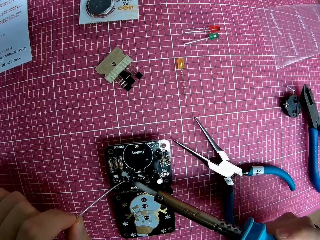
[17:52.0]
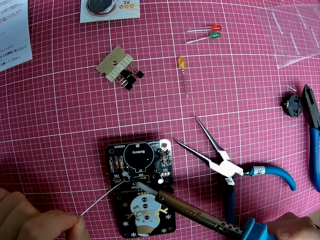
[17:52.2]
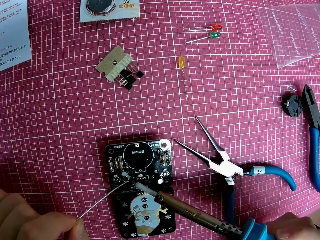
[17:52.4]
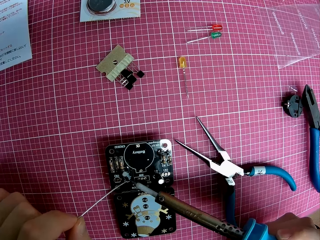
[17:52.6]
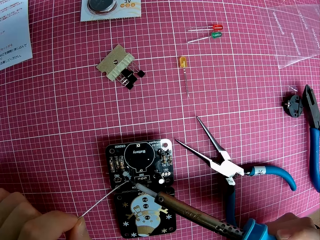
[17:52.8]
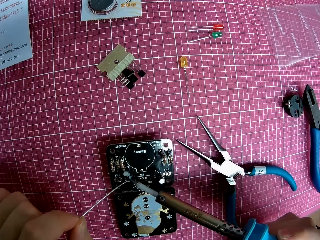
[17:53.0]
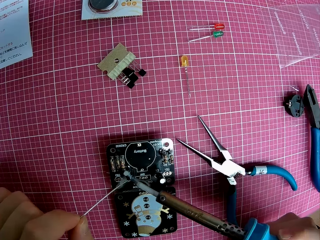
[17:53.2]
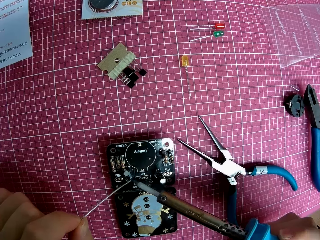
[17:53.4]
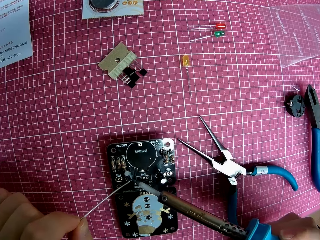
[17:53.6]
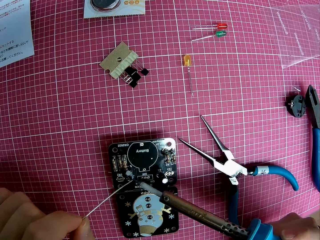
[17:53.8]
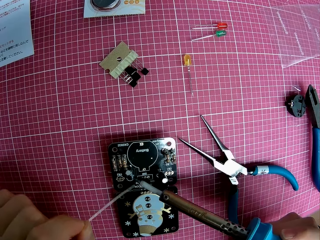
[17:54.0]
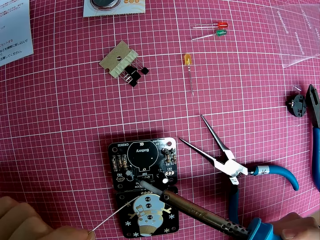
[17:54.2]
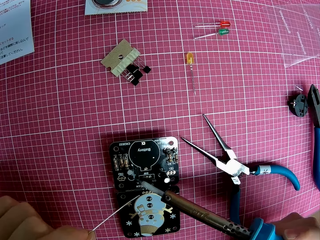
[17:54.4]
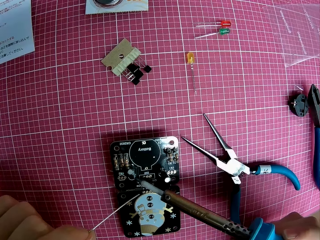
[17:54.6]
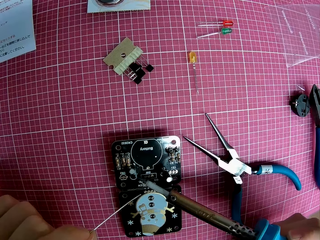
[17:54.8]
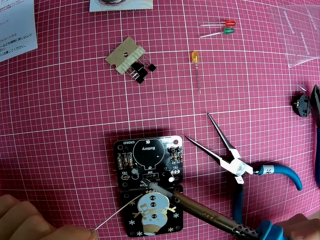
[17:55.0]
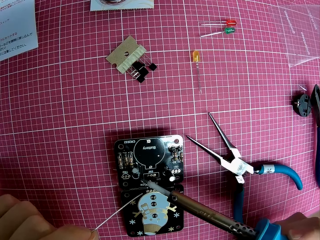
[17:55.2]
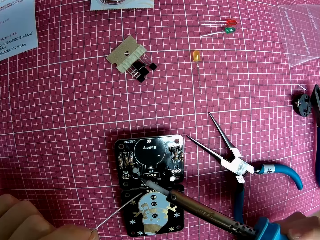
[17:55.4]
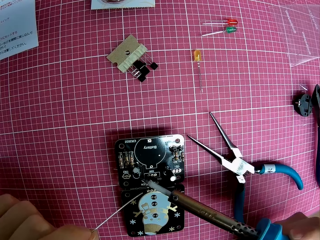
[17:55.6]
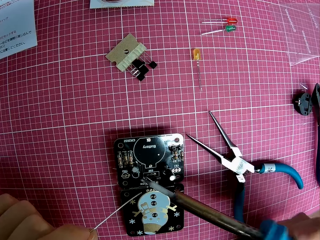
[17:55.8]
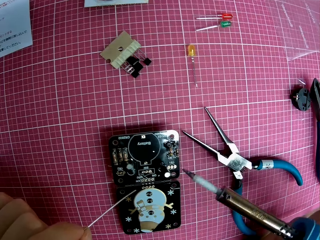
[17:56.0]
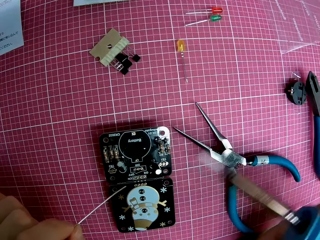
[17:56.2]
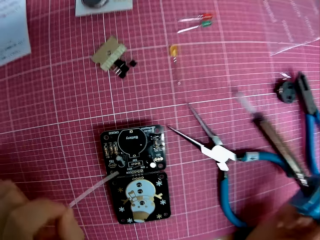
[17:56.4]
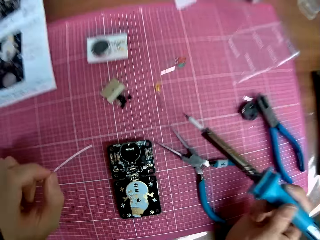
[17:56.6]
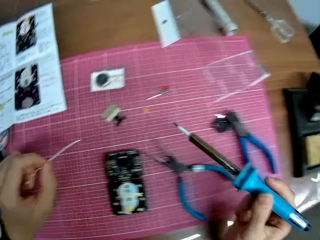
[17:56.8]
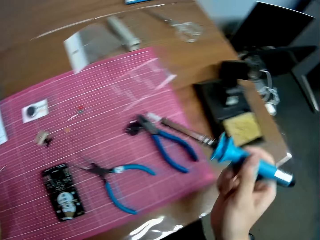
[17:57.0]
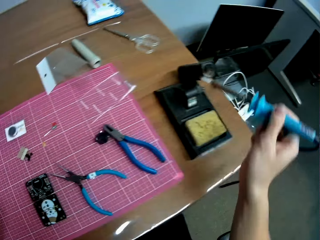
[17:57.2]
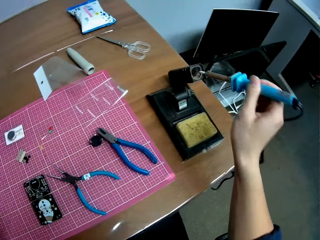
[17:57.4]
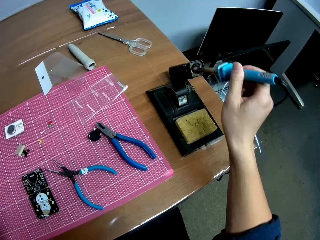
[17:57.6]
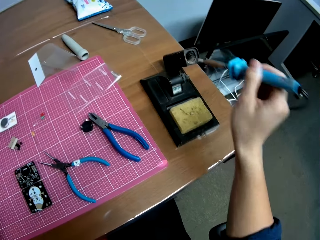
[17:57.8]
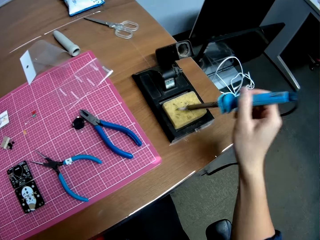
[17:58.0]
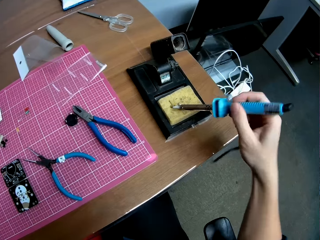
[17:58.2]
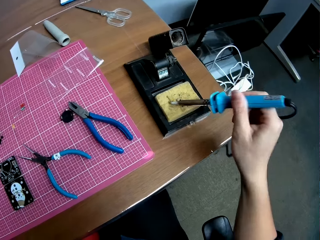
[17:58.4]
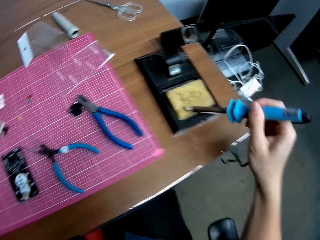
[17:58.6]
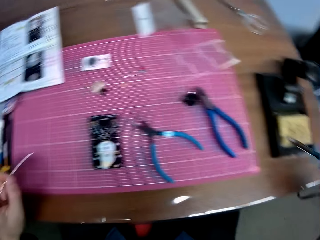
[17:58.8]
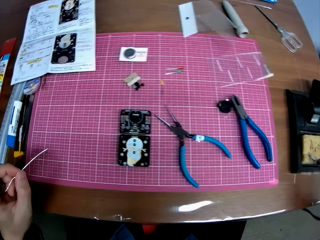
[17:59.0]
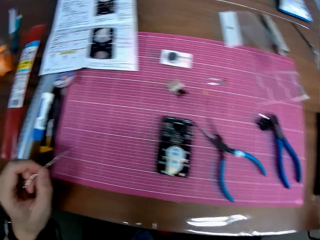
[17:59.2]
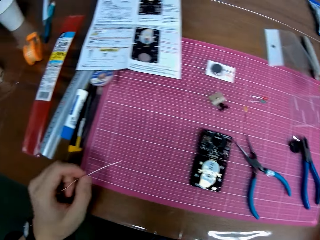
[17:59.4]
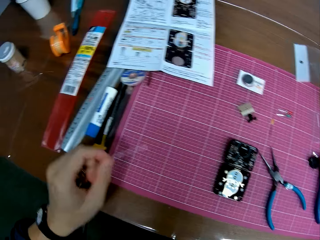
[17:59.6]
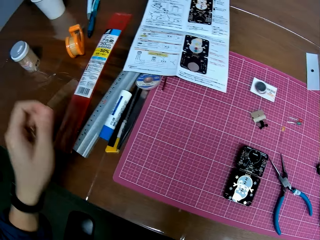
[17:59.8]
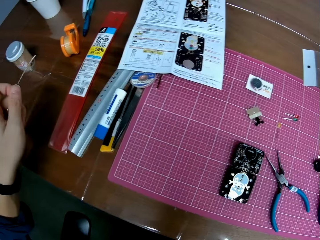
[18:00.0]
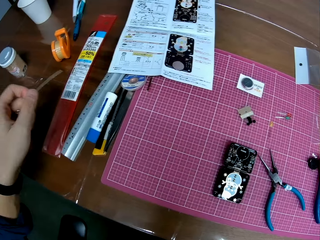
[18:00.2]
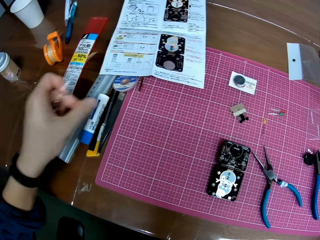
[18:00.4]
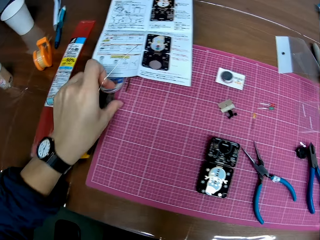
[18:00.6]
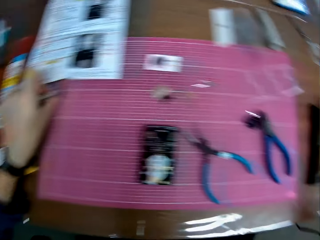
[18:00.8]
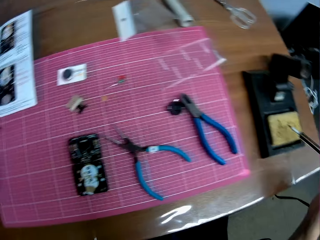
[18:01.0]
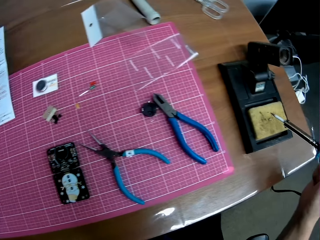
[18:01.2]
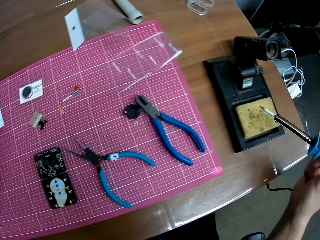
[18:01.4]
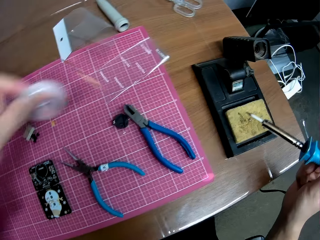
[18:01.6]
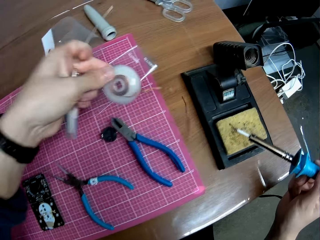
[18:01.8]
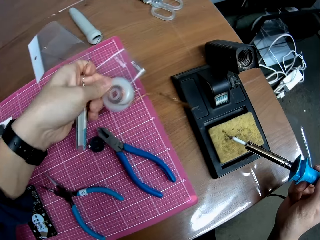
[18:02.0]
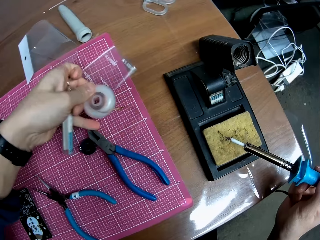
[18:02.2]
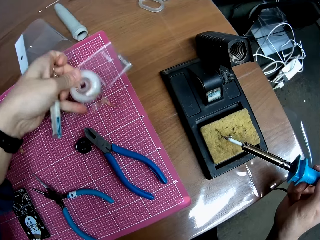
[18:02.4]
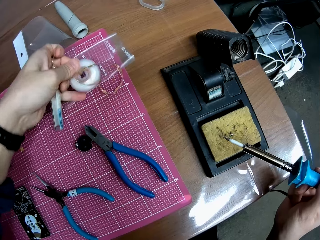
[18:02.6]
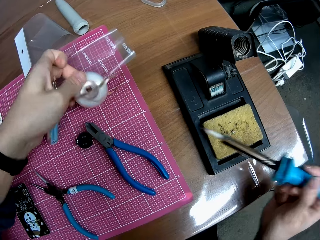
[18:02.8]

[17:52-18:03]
The camera wearer cleans the soldering iron with a soldering iron tip cleaner. They pick up the polyimide tape on the table.

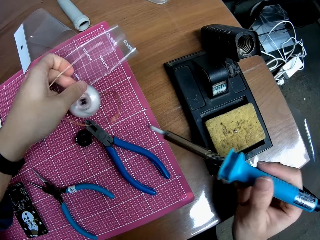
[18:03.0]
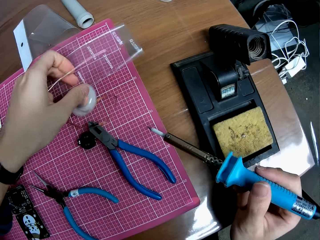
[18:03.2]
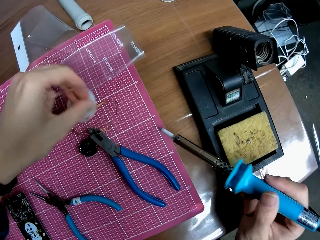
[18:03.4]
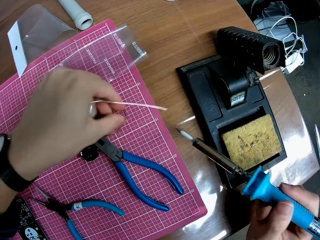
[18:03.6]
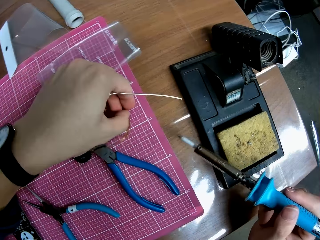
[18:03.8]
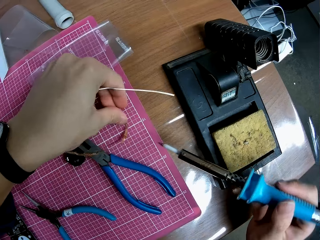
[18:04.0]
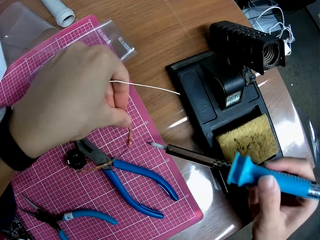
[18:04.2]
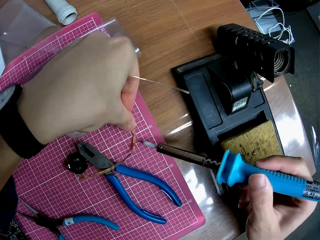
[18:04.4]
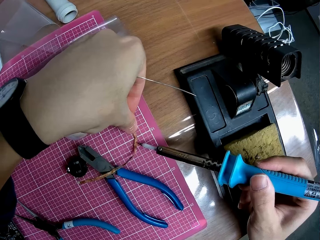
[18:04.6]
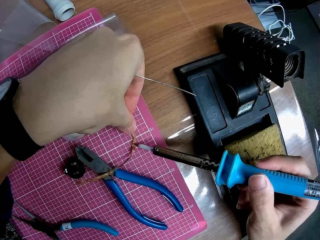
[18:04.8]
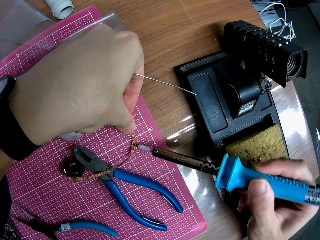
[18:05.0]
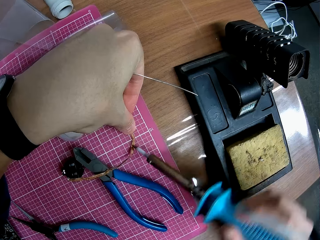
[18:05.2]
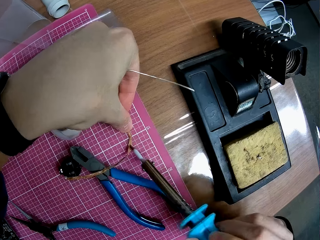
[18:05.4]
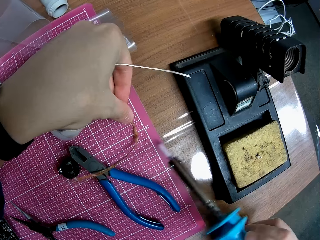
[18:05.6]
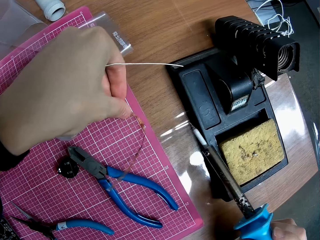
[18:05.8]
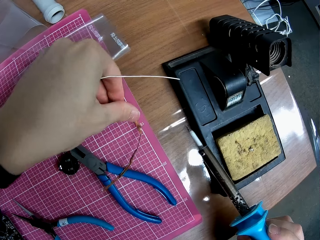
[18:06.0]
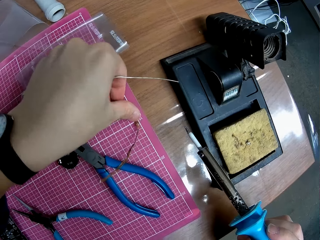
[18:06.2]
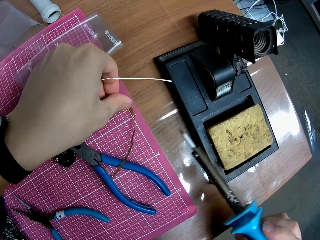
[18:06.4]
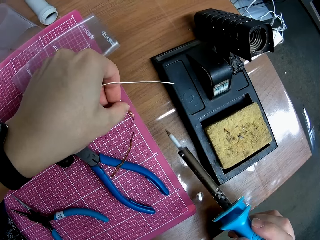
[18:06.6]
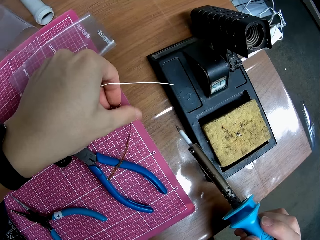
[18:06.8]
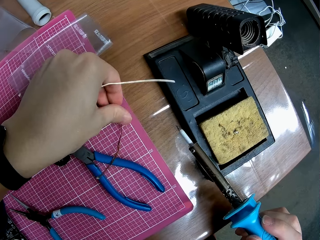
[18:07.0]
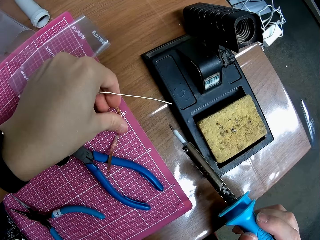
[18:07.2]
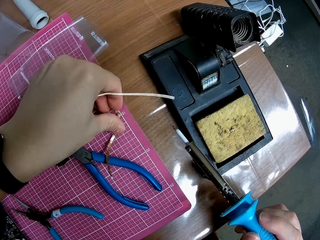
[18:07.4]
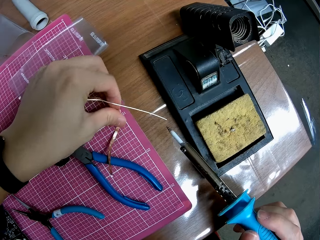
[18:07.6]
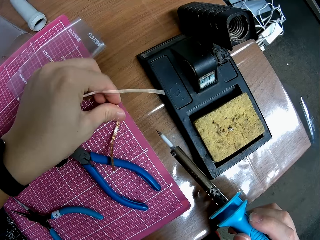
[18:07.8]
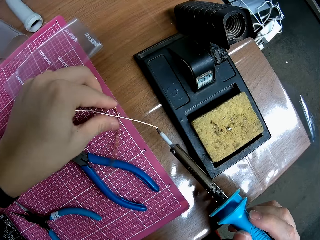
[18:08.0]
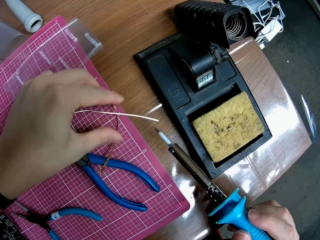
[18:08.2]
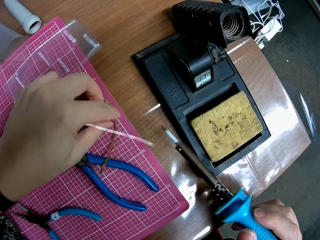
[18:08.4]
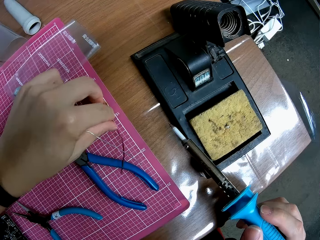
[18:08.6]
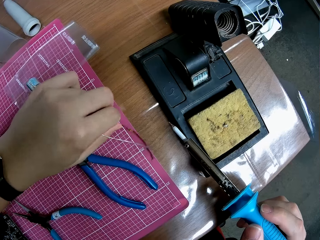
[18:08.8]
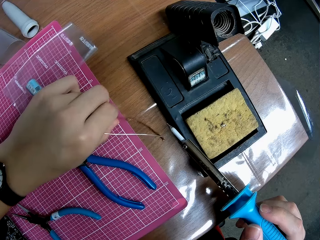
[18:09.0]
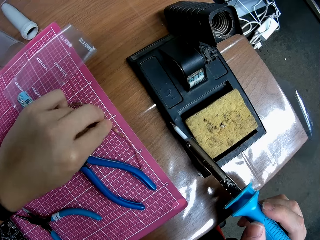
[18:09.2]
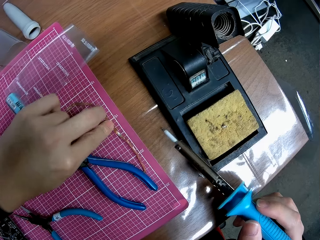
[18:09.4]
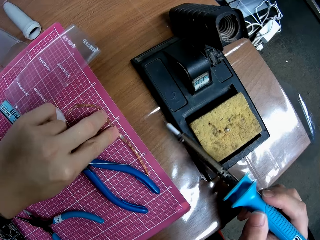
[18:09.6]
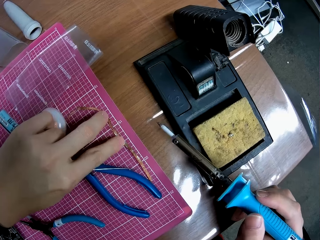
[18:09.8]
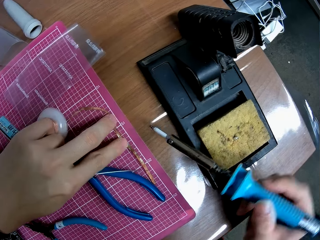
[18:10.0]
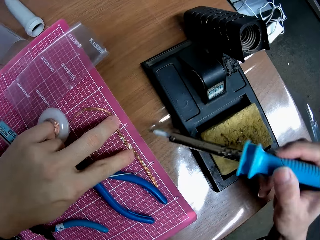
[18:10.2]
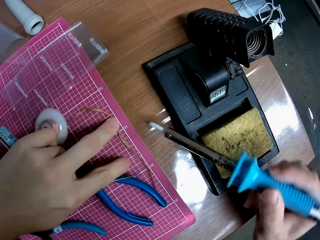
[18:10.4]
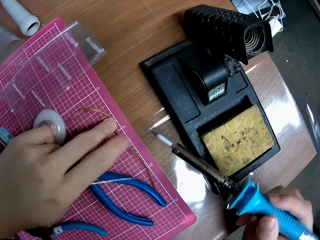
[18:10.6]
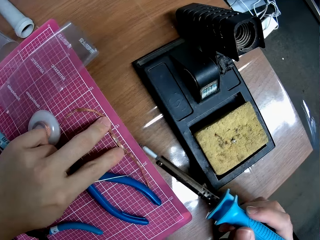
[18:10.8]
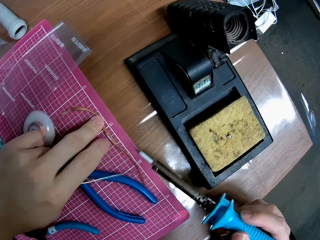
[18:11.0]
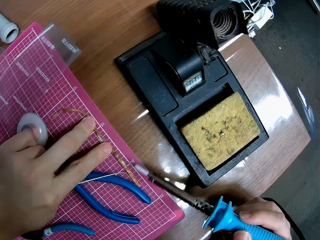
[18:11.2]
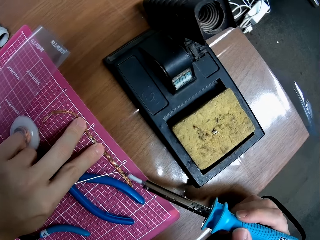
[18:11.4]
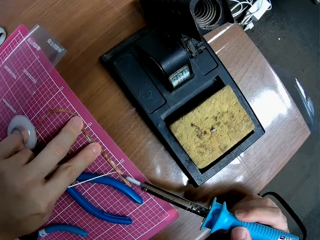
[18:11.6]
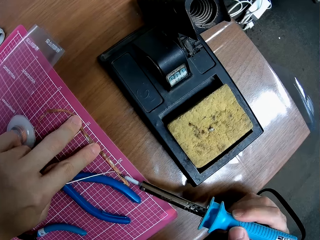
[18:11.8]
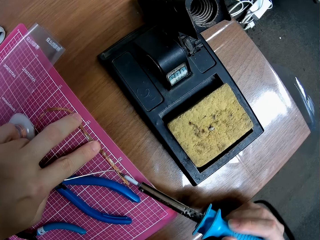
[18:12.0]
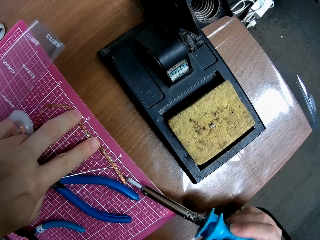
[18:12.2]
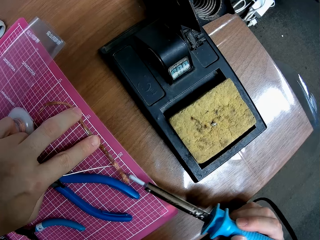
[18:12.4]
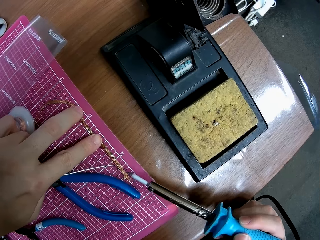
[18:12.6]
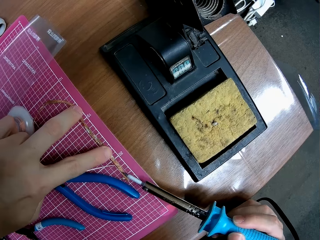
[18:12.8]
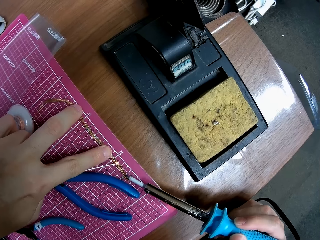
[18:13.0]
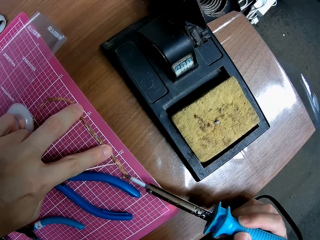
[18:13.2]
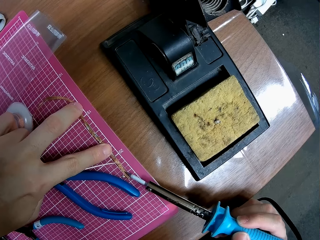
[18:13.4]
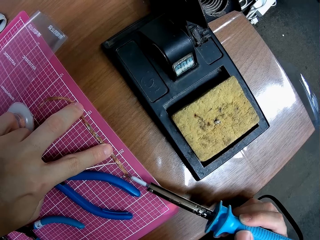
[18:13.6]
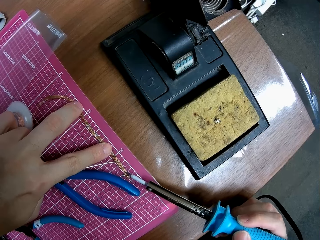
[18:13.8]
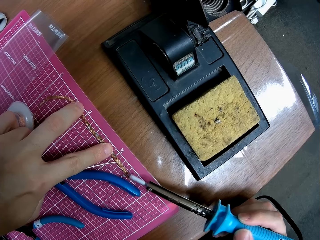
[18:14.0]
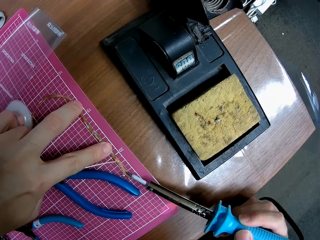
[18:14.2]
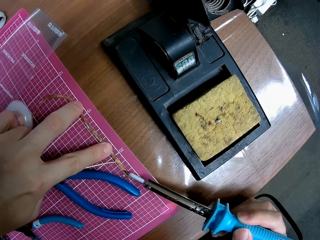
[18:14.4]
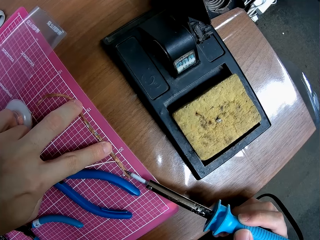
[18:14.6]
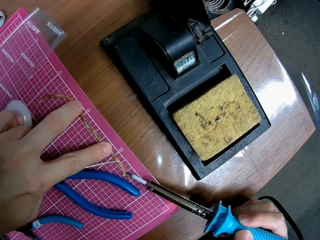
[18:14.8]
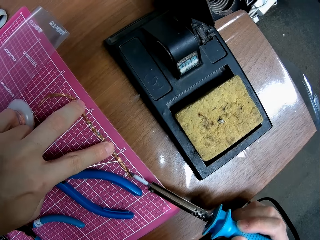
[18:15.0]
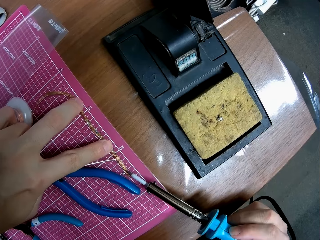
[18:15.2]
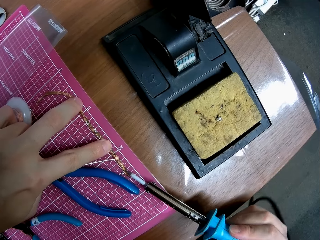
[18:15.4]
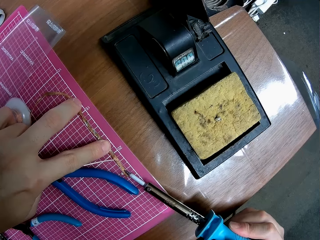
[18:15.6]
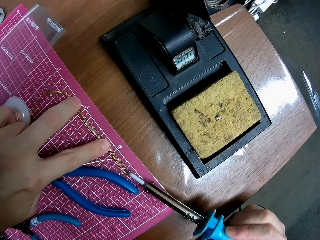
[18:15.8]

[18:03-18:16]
The camera wearer takes the soldering wire. They drop the polyimide tape on the table. They use the soldering iron on the polyimide tape. They combine the soldering wire with the soldering iron. They adjust the polyimide tape on the table. They use the soldering iron on the polyimide tape.
